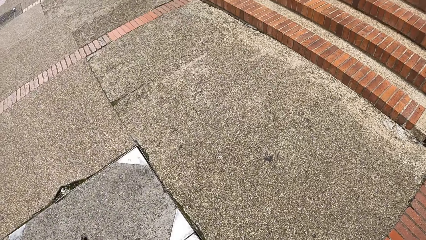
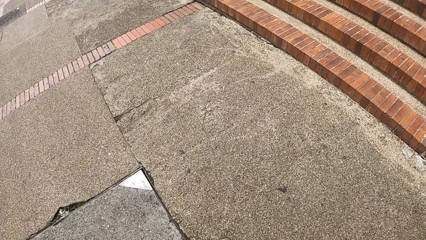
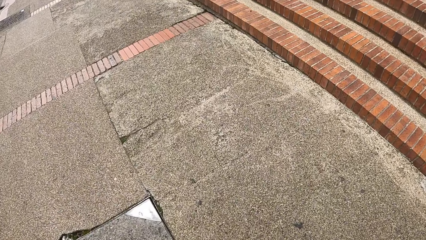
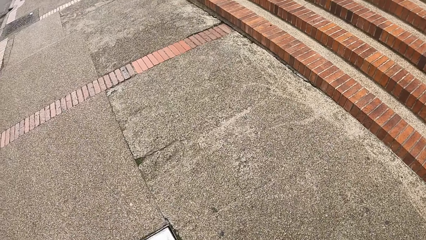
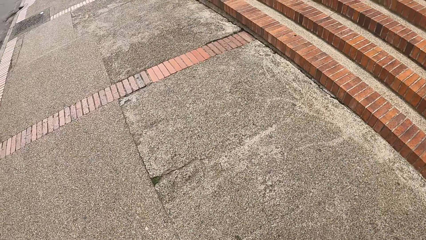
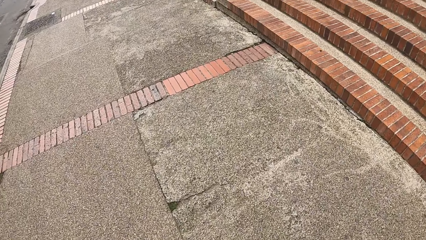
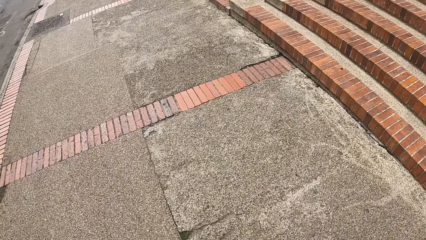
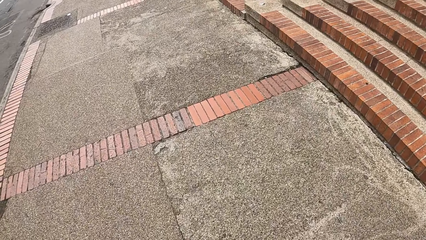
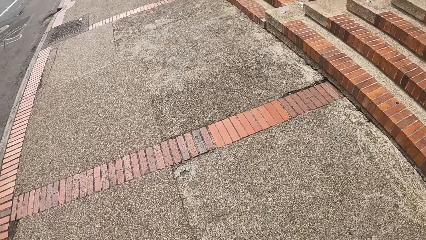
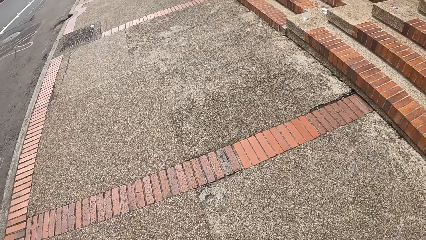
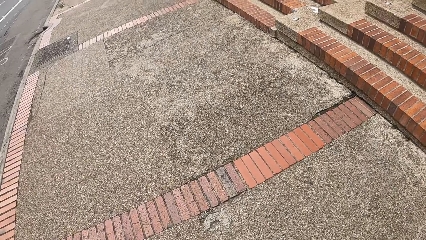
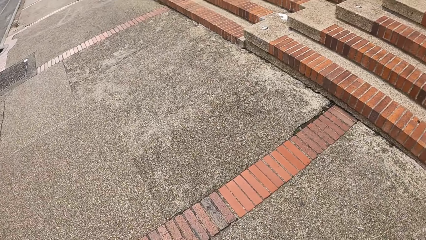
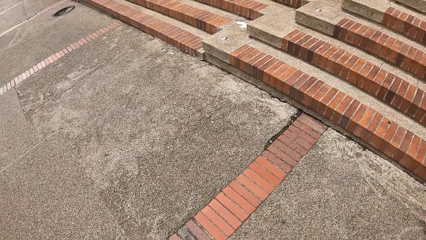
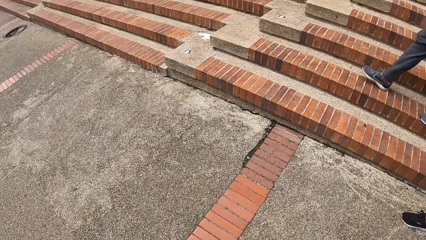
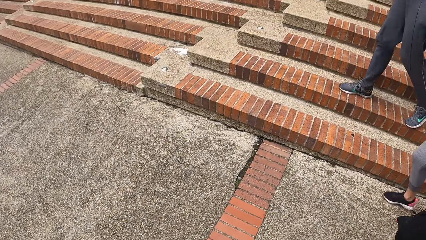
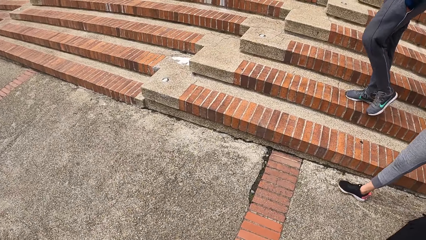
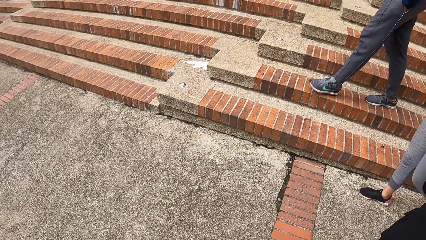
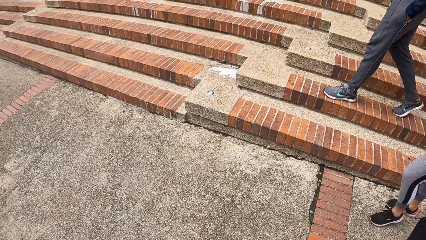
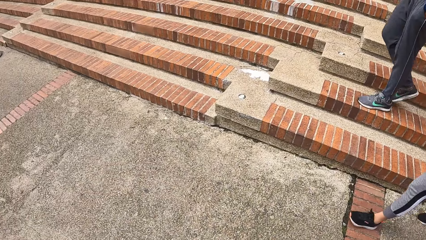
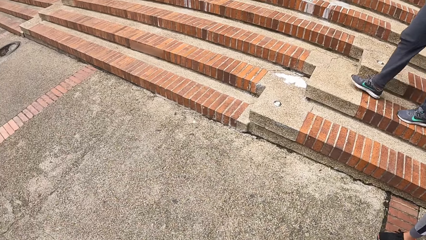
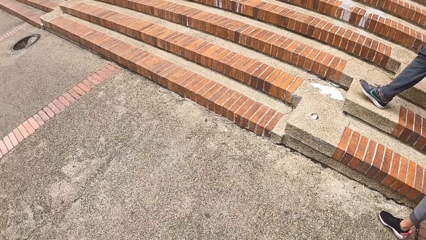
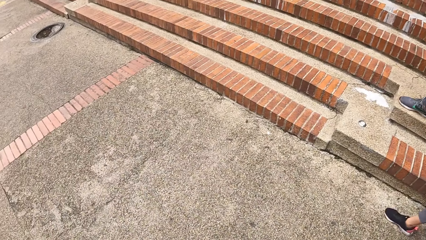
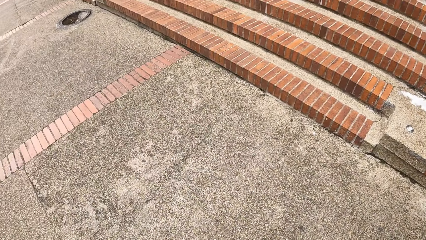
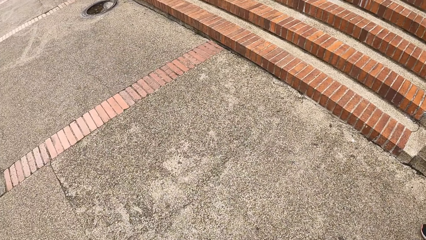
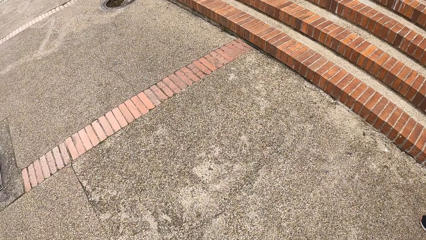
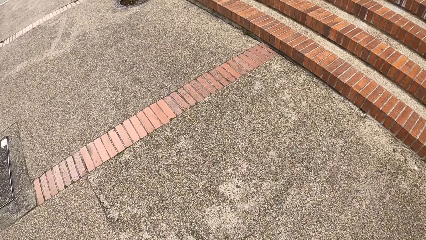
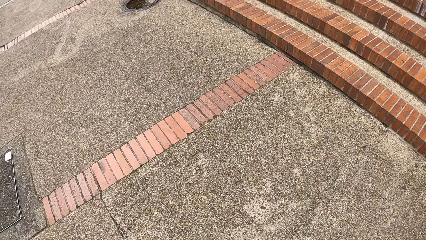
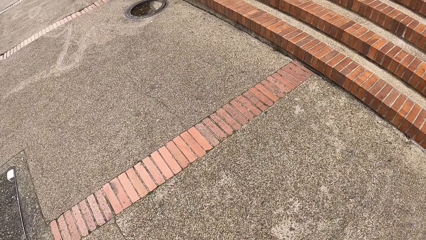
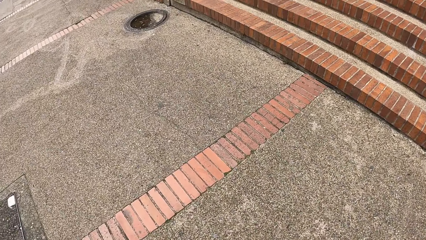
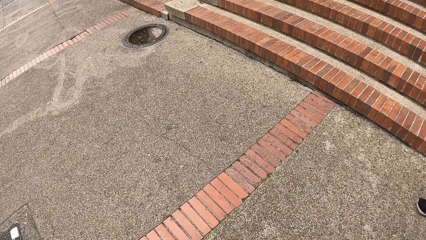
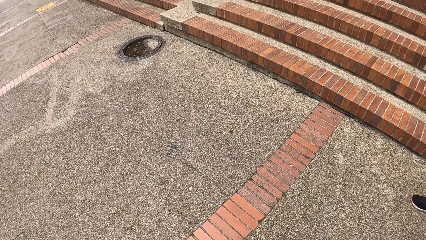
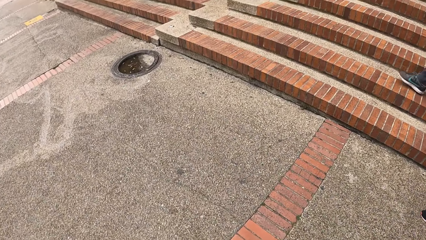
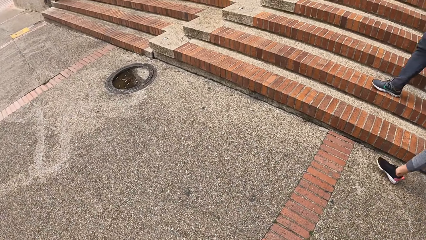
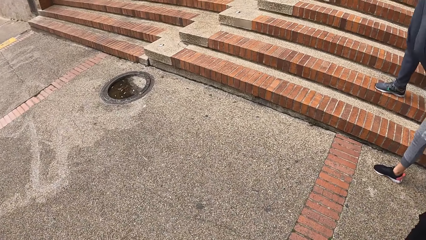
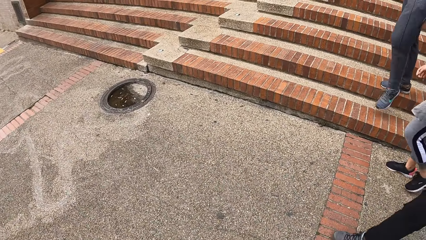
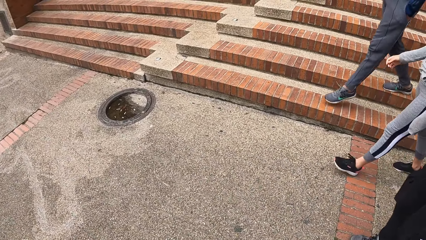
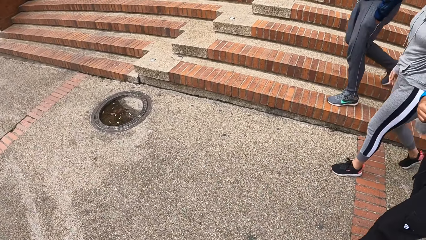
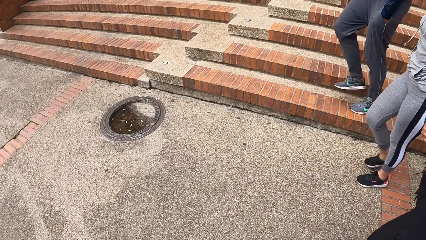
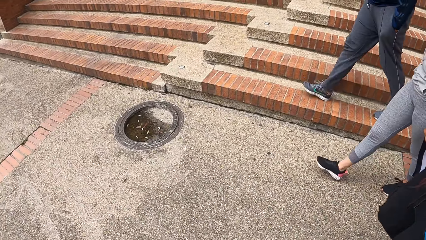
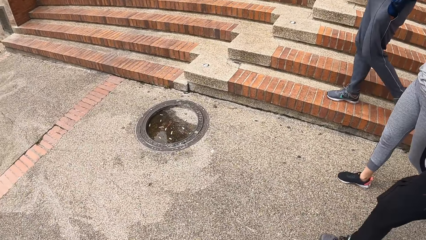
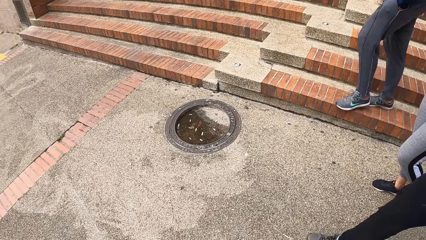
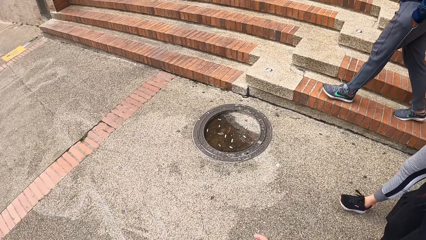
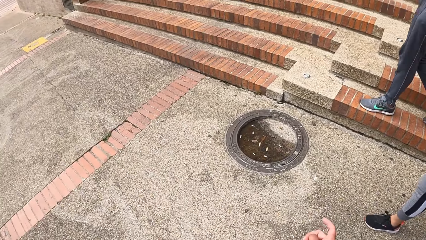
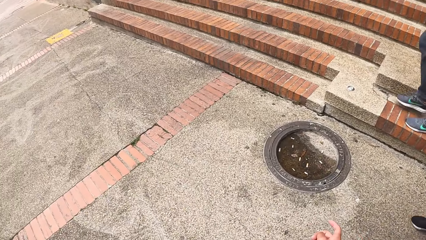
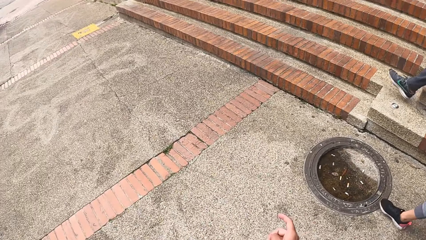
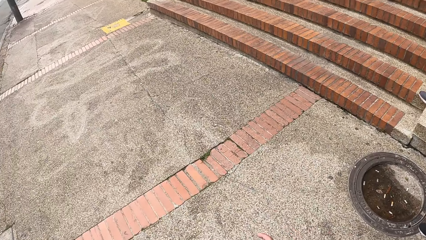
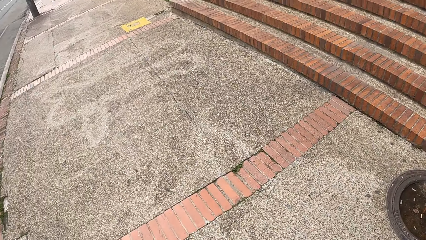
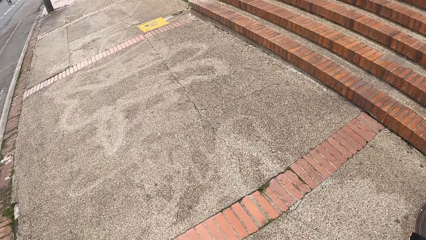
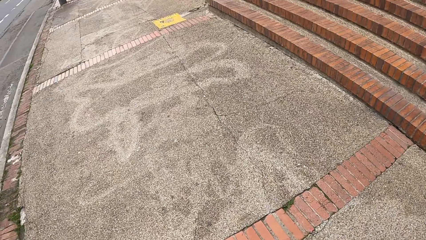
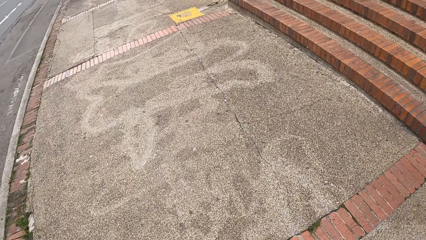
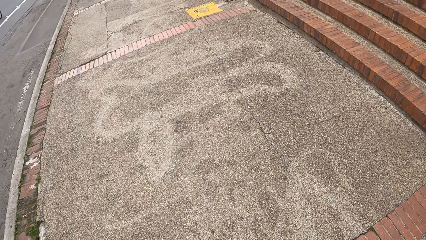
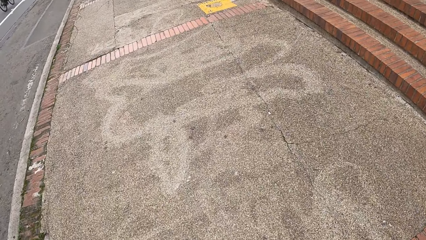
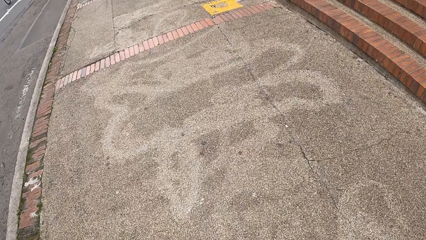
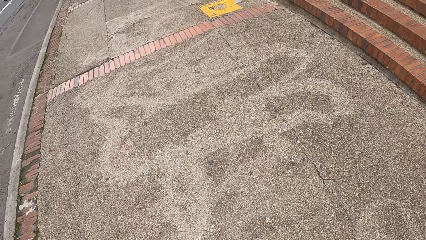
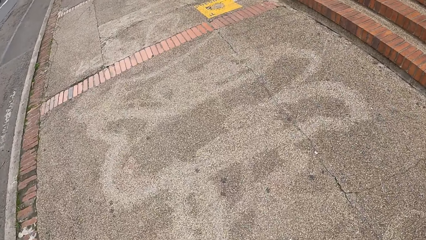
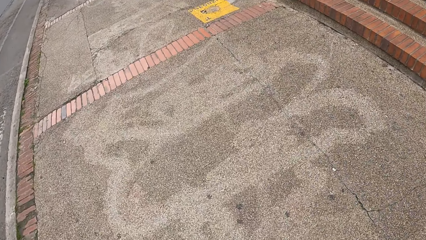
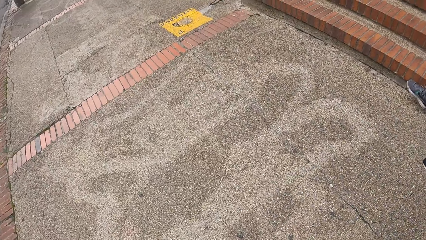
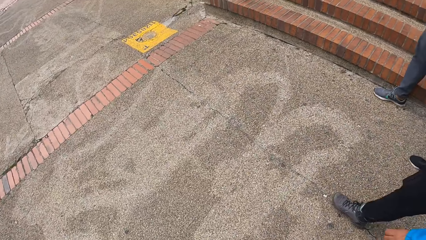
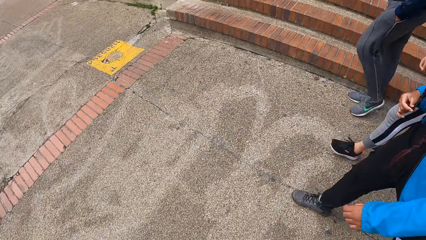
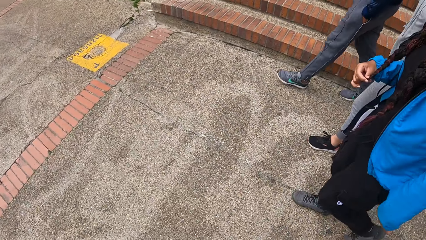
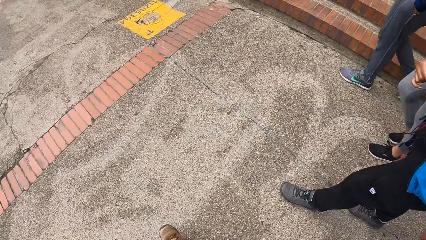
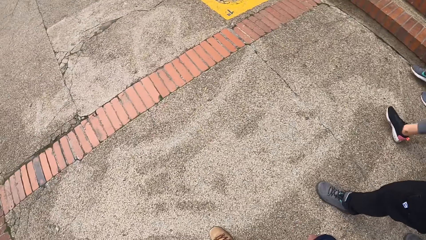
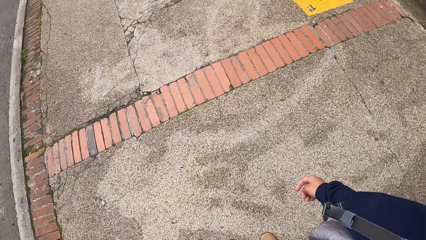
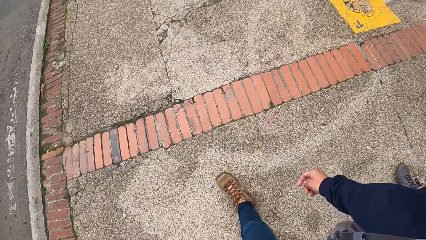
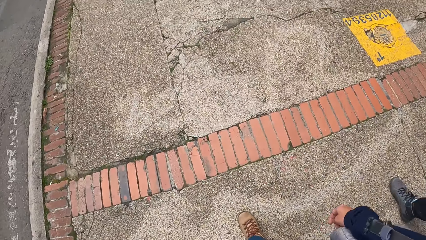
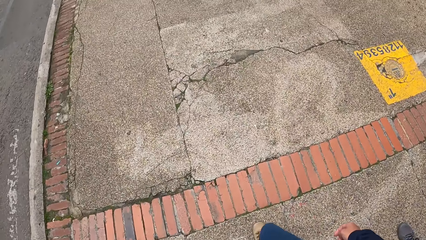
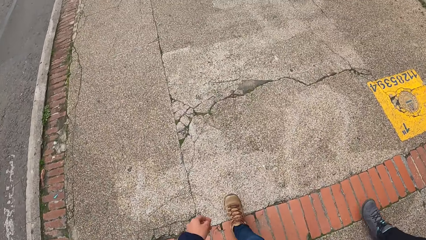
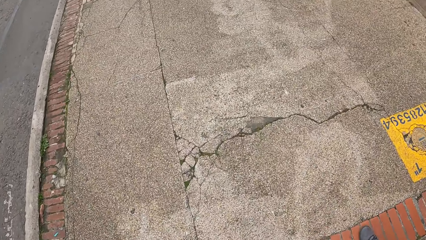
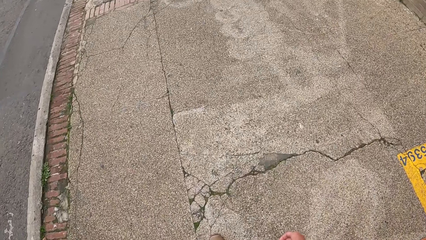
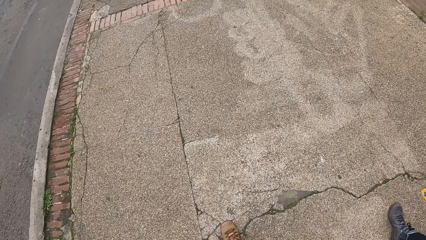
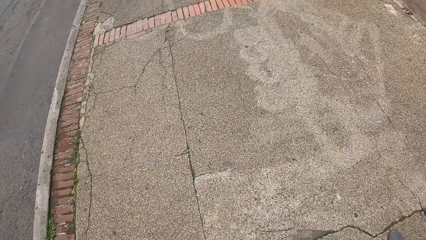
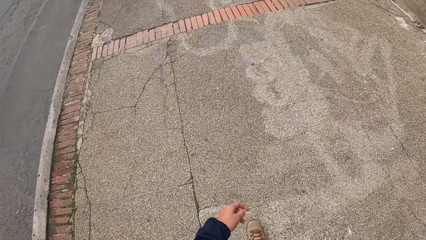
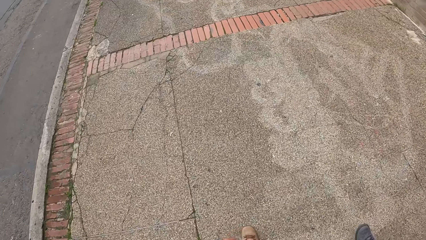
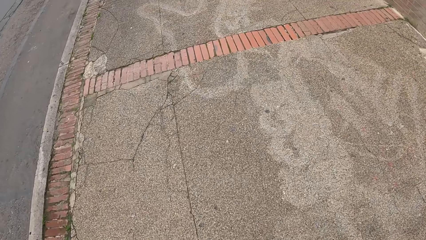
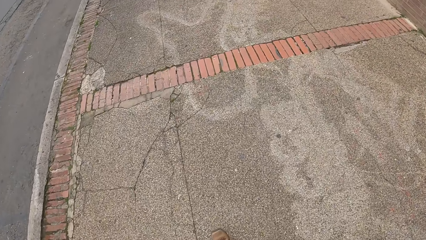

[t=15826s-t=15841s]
The camera wearer looks around. They walk along the road.
